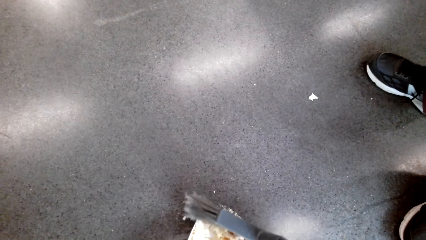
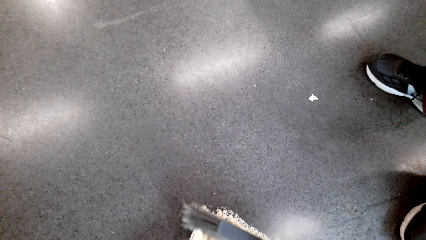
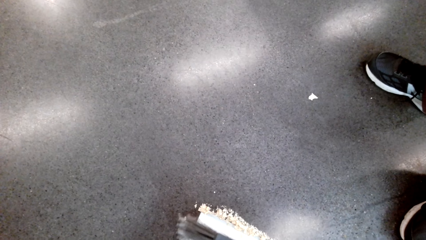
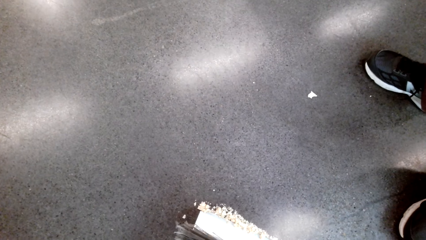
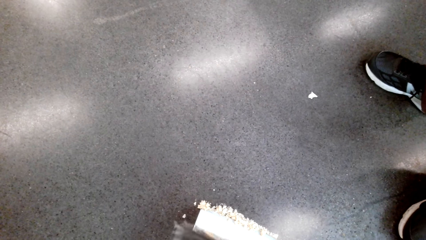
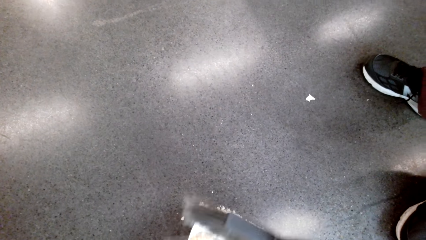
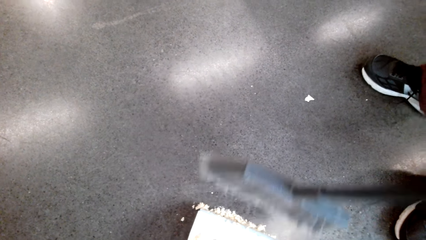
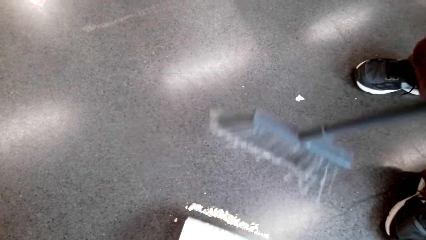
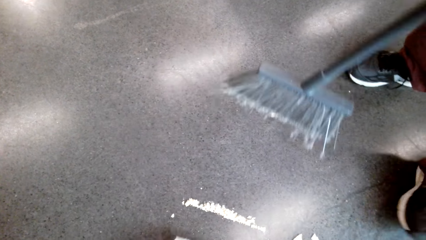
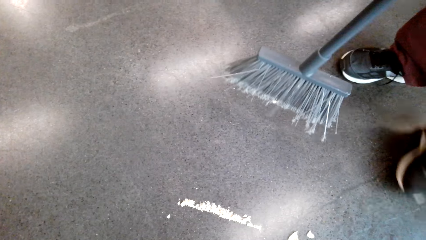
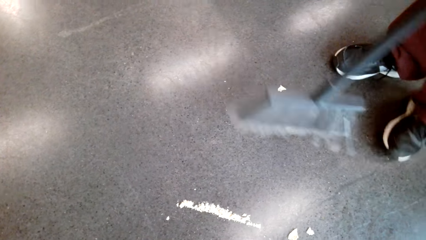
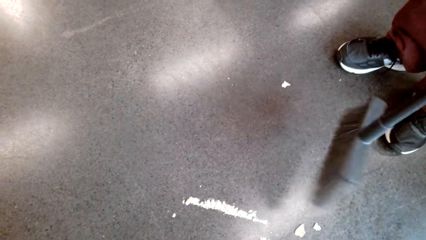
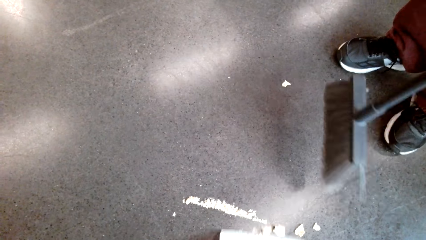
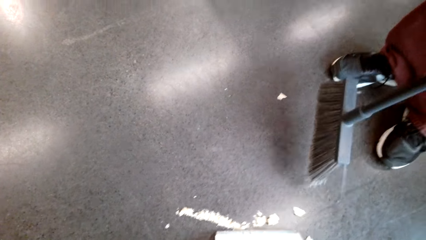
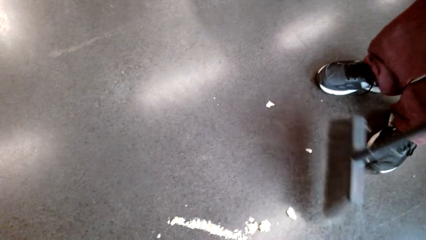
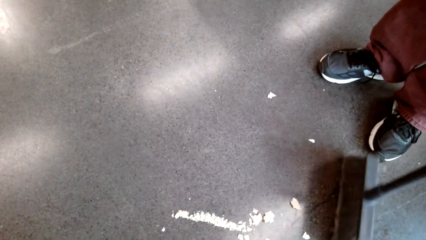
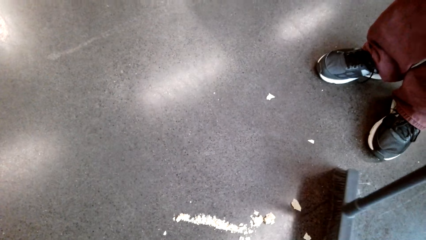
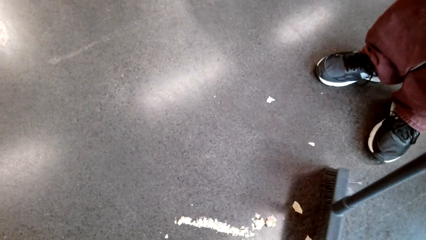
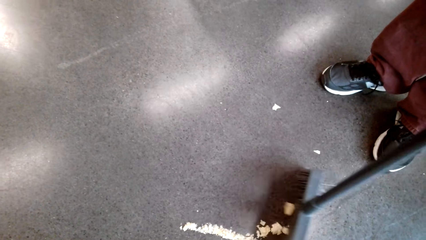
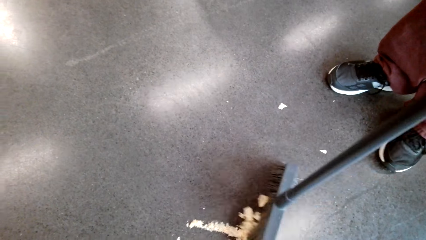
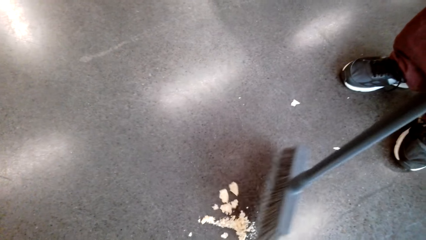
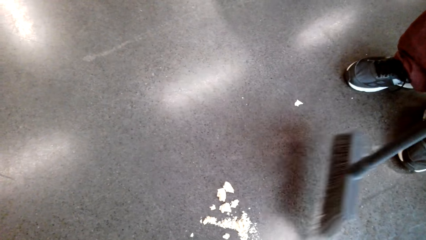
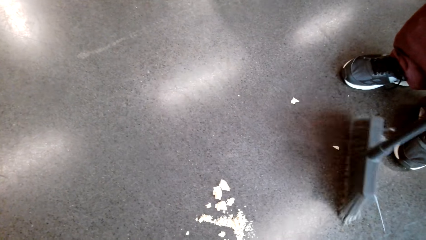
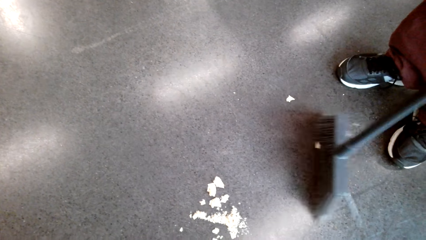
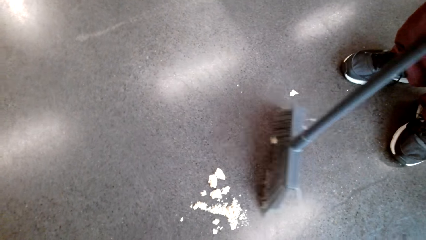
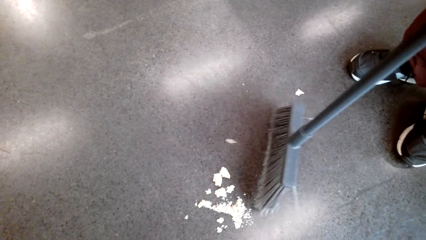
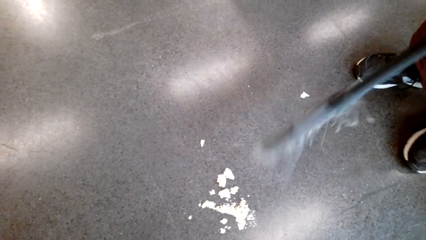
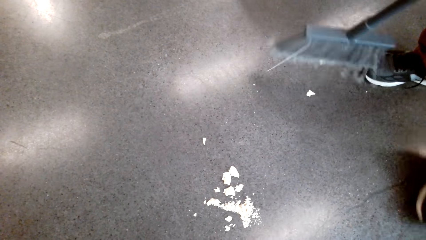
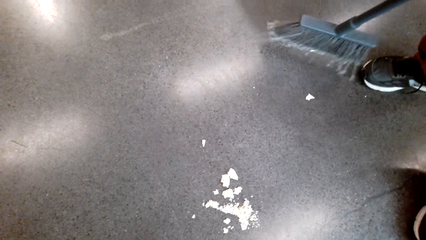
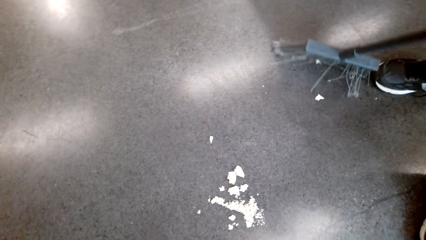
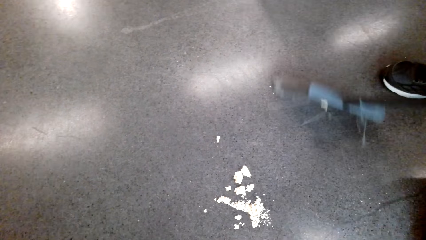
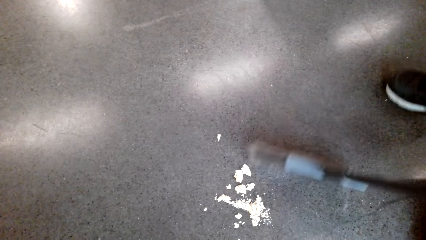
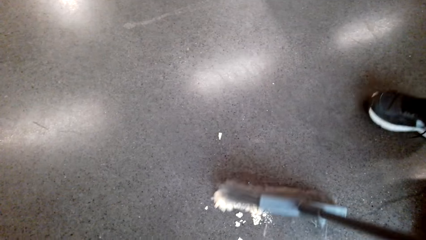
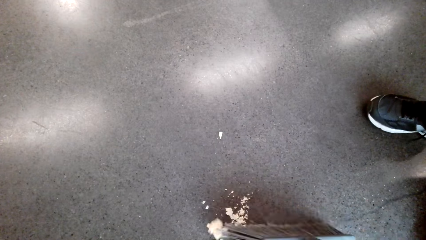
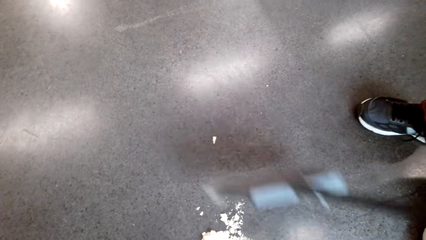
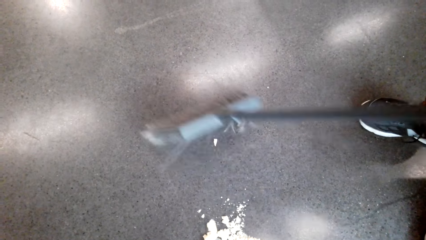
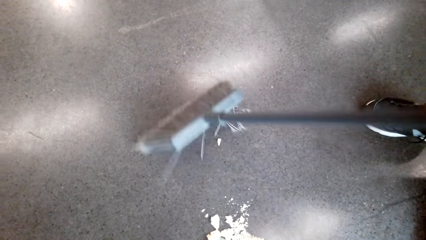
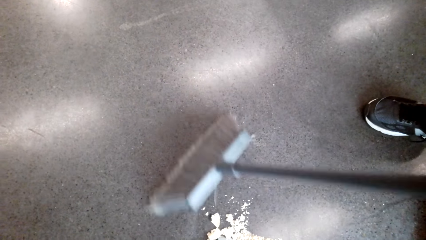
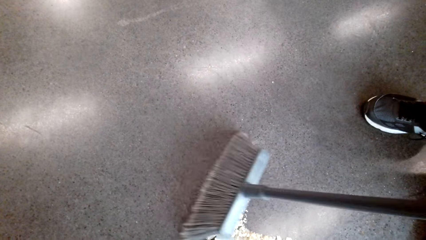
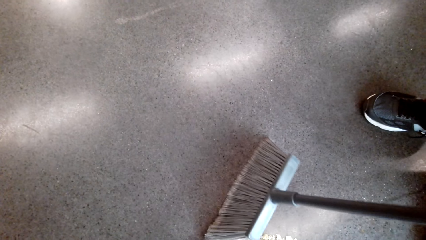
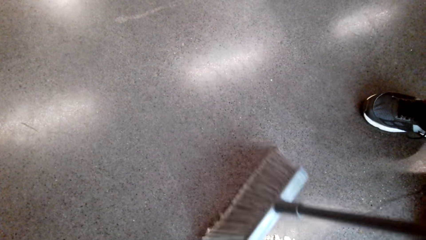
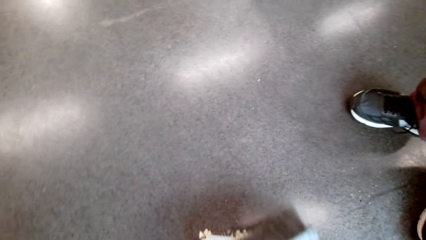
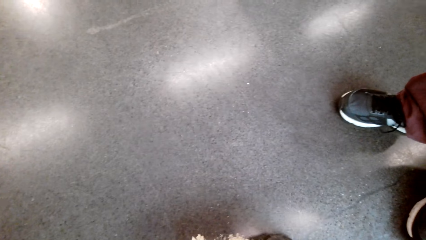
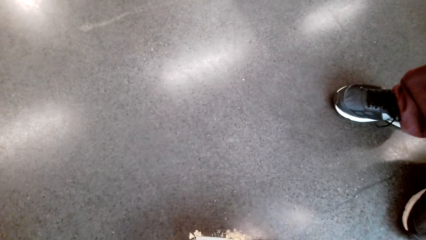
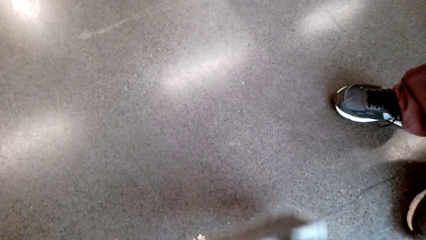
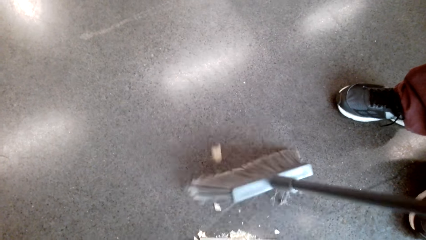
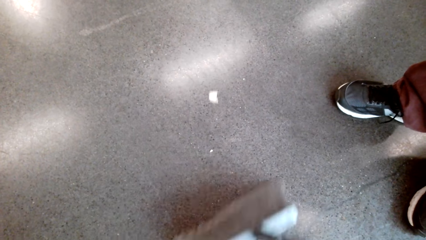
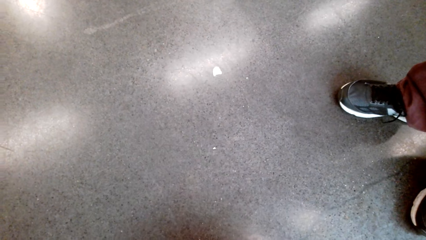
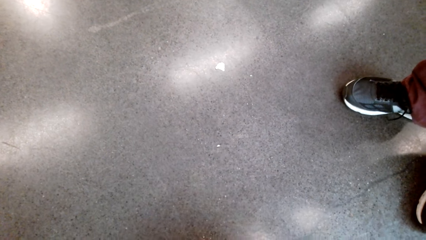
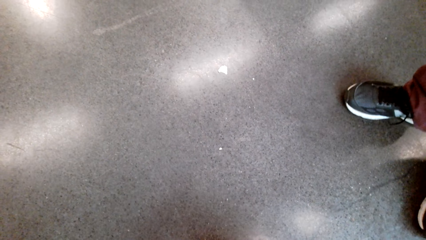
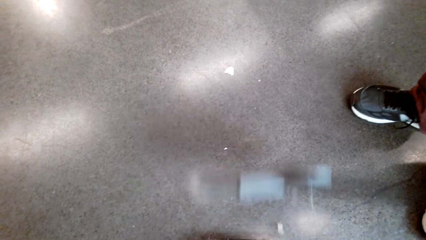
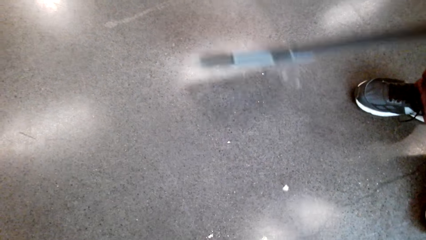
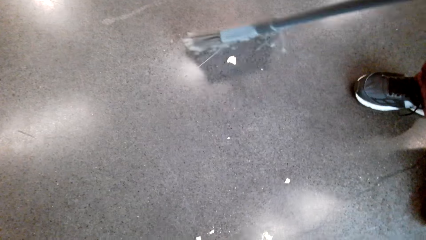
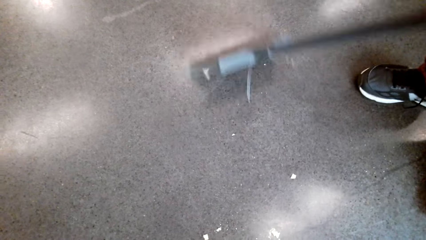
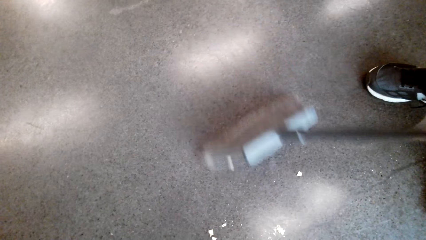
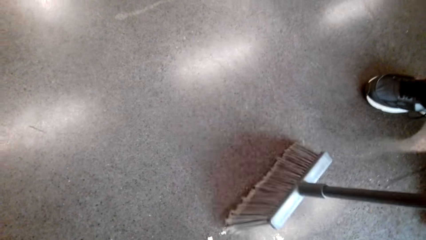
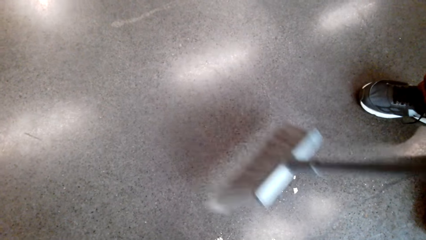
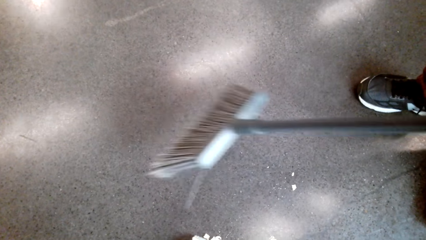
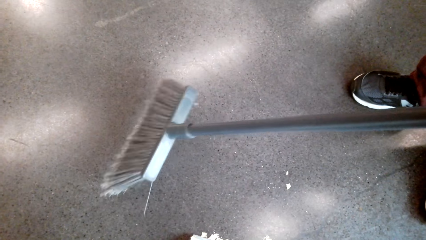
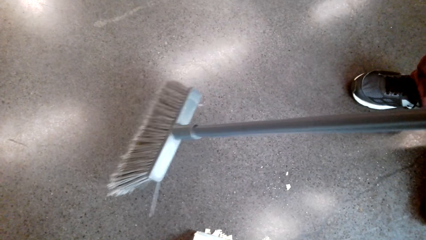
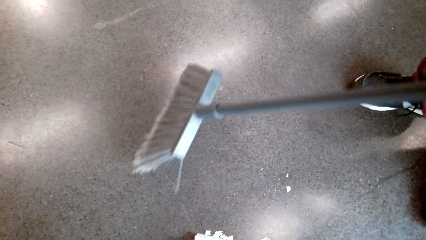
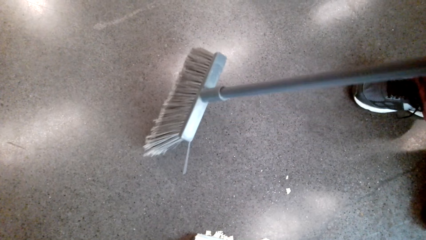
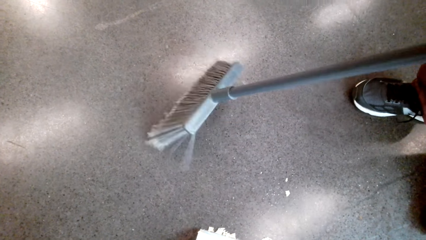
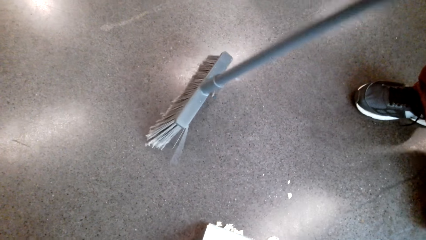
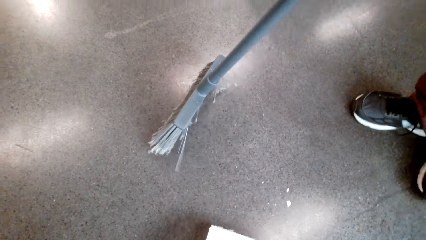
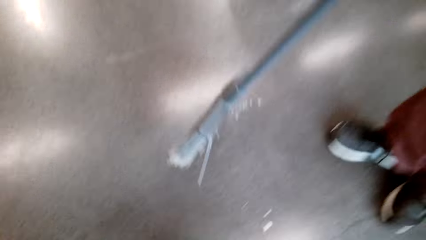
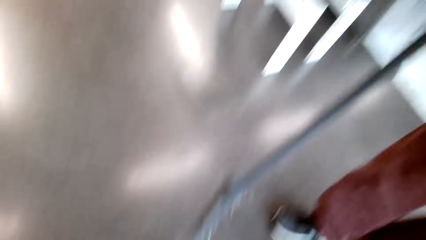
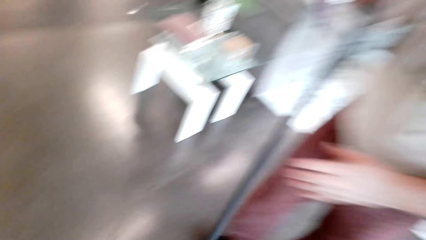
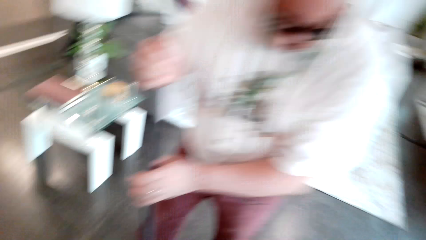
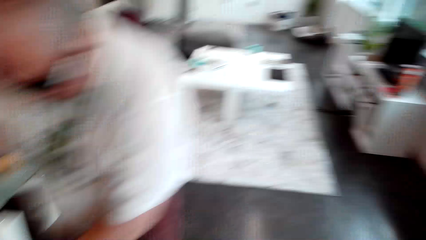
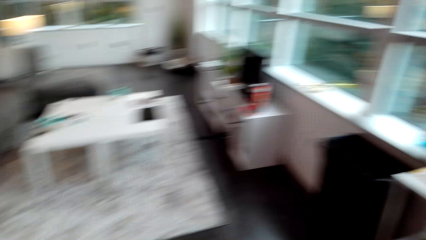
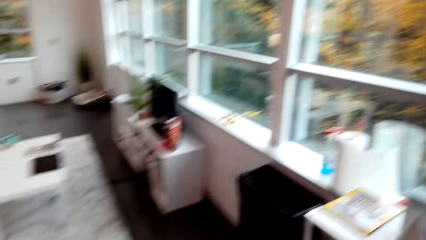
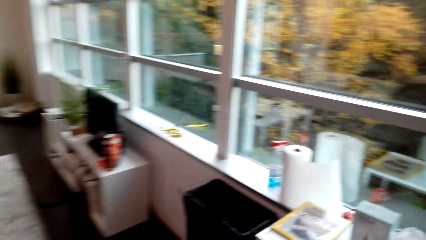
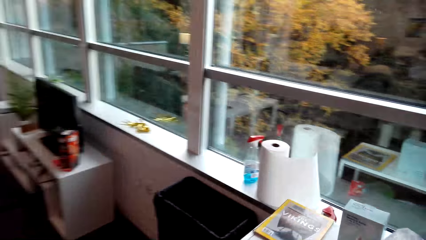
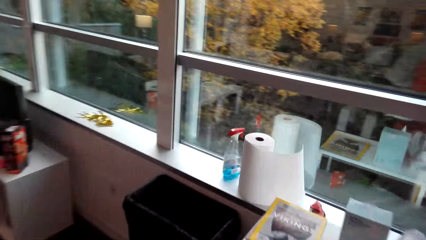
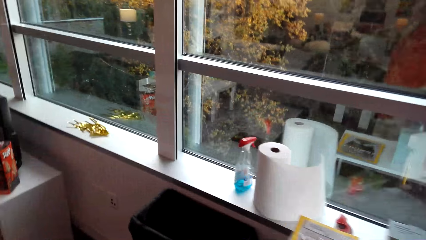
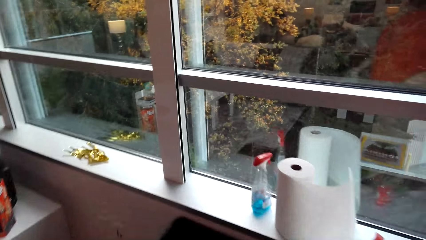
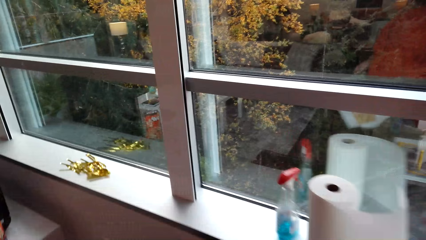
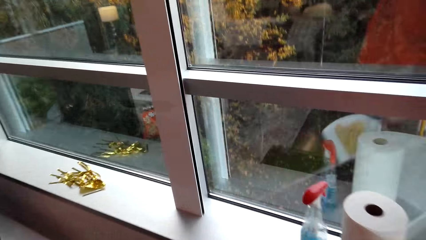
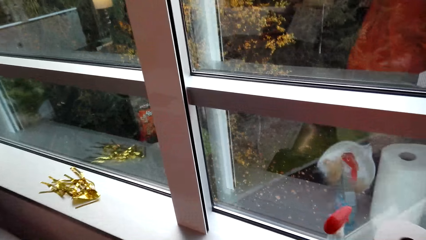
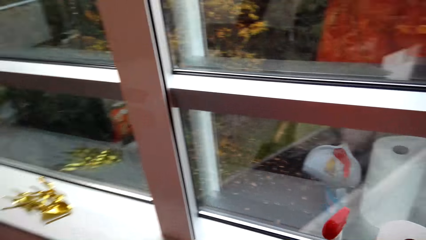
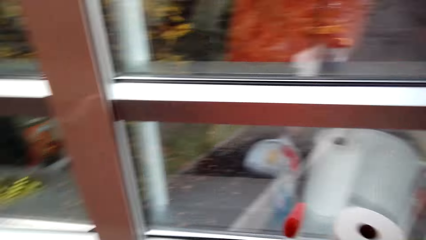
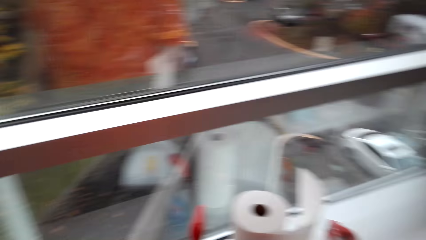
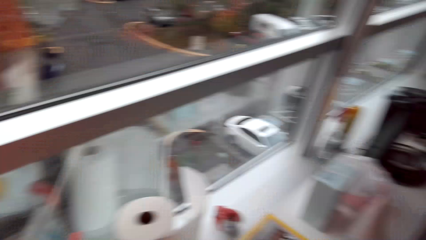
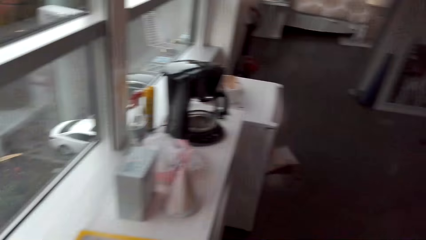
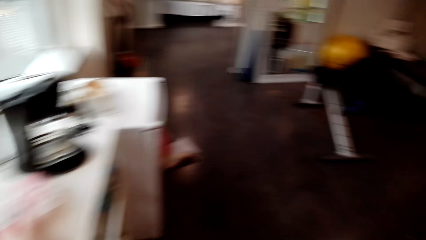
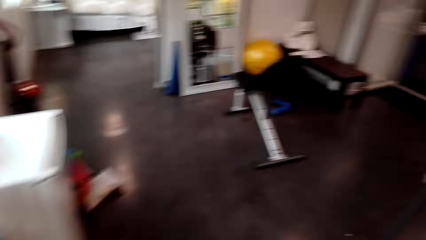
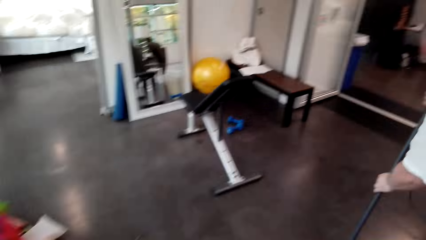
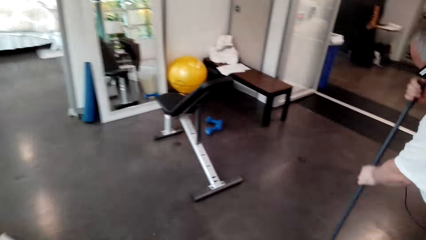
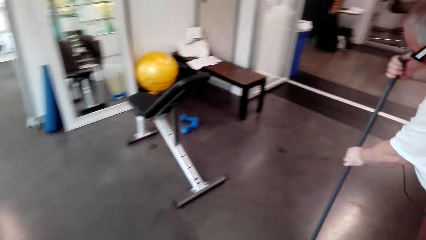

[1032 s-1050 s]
The camera wearer talks to a person. The person puts dirt on the dust pan. The camera wearer laughs in the room. The person sweeps the dirt into the dust pan. The camera wearer talks to the person. The person sweeps the dirt into the dust pan. The camera wearer walks in the house, talks to the person, puts dirt in the dustbin, and walks around.
